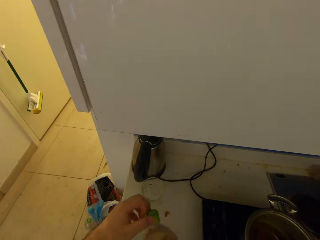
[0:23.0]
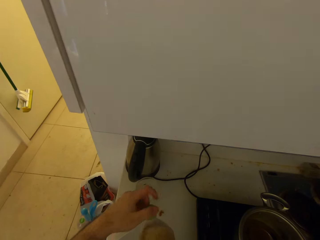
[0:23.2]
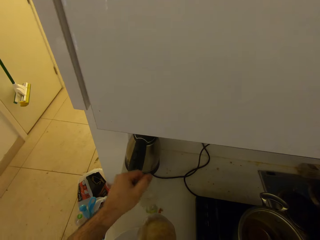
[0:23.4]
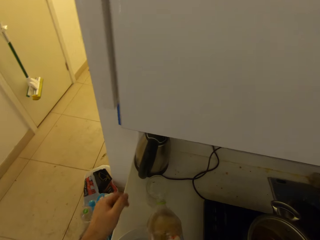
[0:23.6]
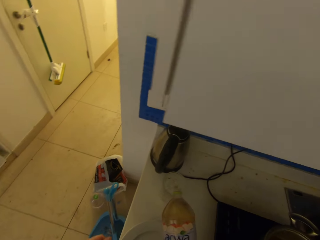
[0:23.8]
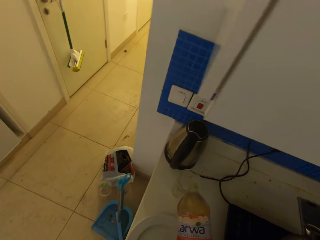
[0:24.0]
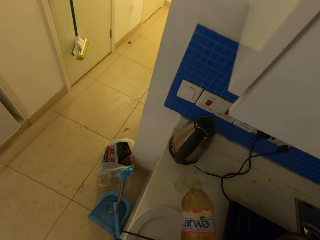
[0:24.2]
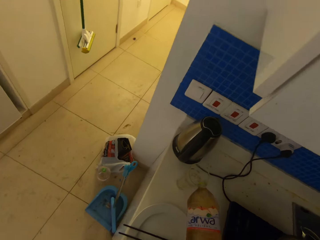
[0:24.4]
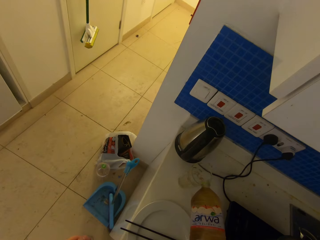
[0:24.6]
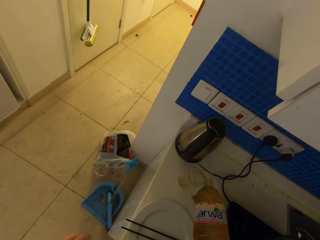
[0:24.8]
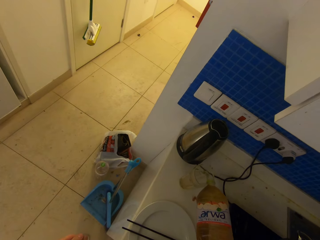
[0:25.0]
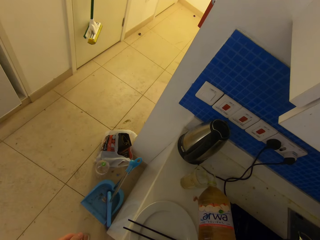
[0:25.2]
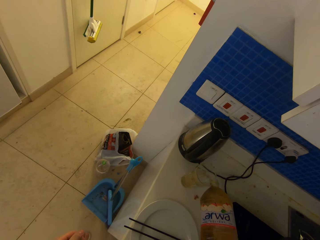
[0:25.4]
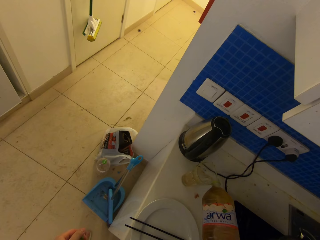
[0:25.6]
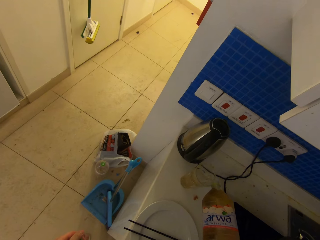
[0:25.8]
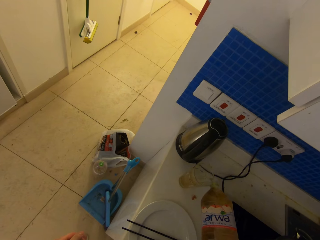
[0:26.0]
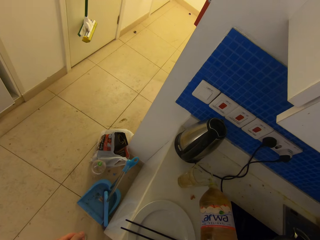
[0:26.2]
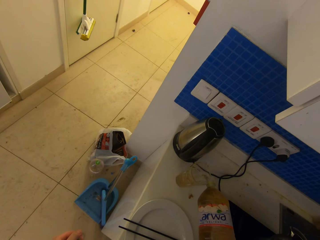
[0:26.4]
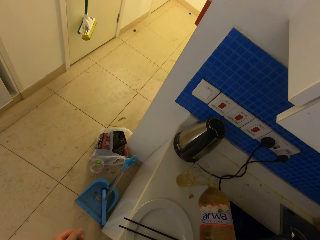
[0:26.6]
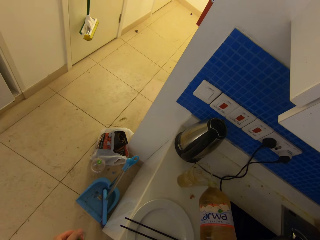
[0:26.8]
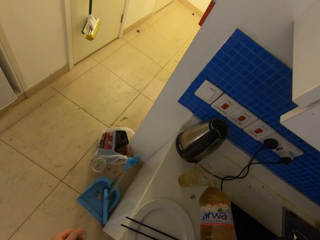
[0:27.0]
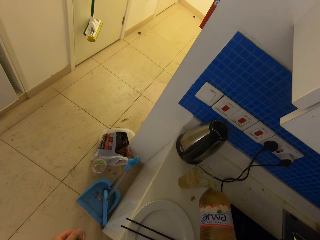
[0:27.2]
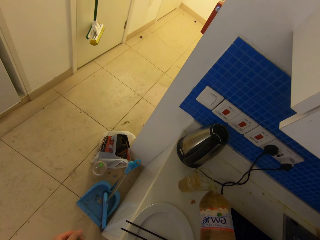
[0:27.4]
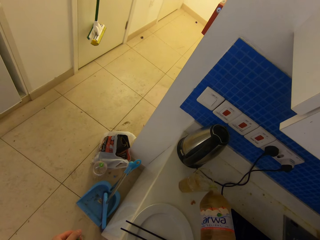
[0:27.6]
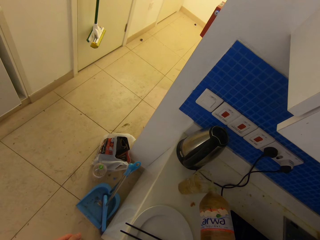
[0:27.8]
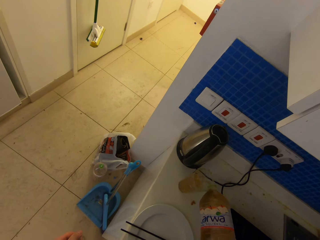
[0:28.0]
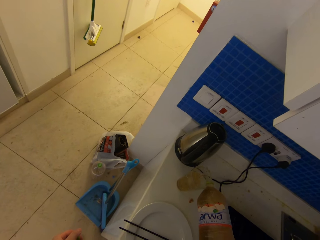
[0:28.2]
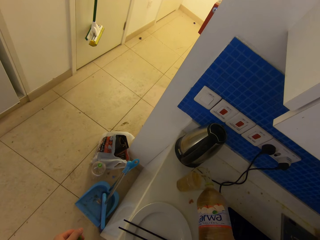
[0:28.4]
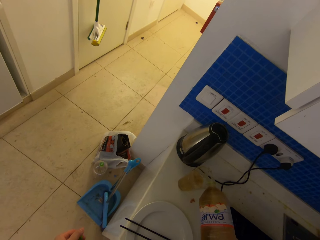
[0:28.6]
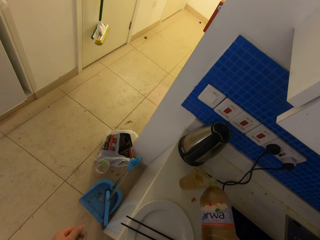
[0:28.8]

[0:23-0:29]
The camera wearer pours the juice in the glass with her right hand.

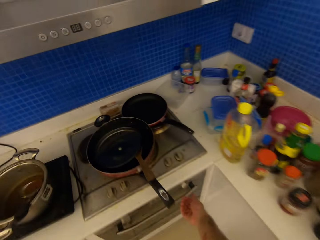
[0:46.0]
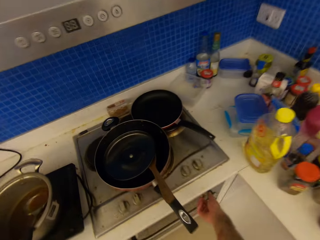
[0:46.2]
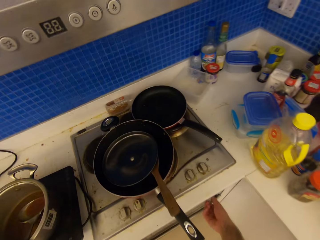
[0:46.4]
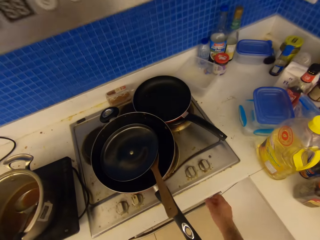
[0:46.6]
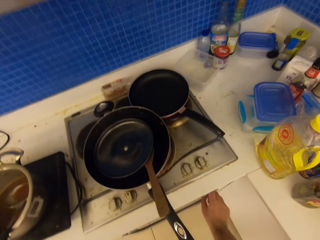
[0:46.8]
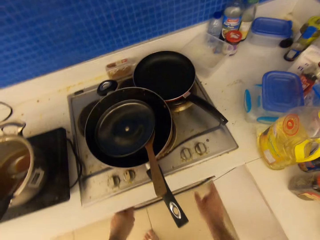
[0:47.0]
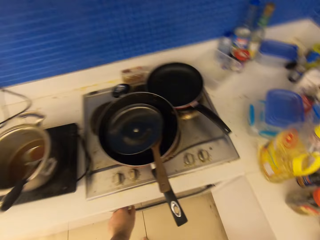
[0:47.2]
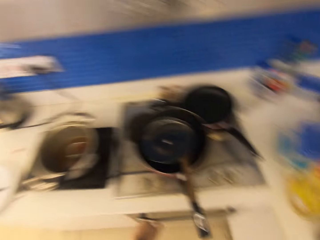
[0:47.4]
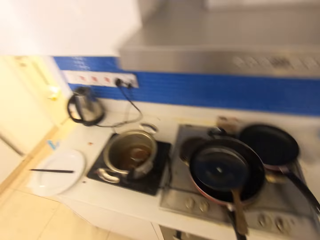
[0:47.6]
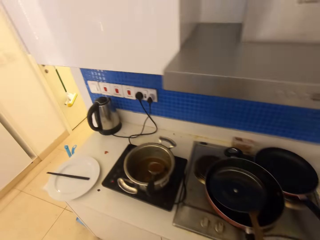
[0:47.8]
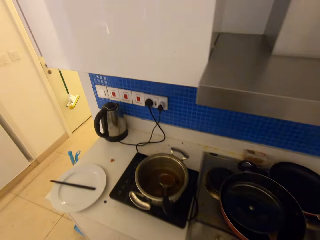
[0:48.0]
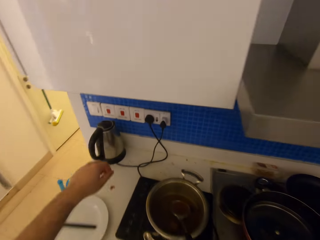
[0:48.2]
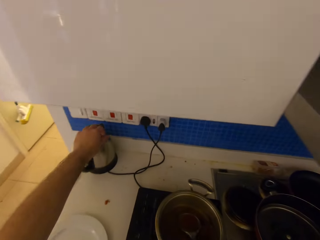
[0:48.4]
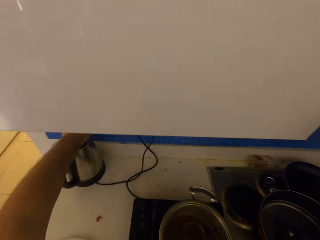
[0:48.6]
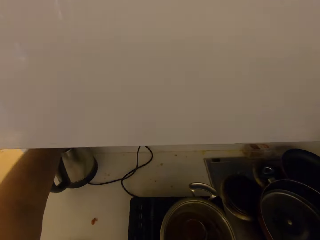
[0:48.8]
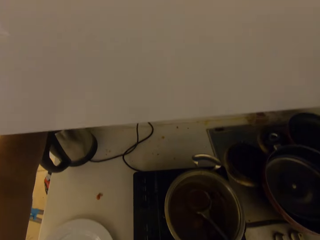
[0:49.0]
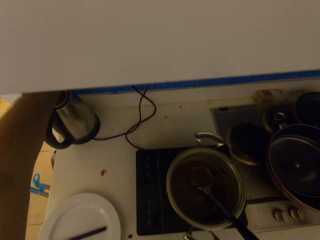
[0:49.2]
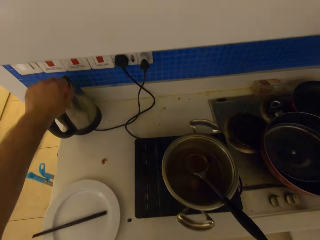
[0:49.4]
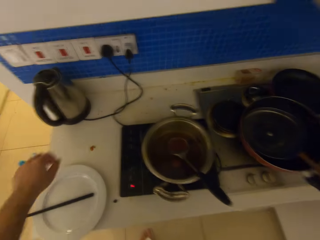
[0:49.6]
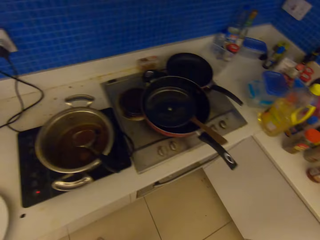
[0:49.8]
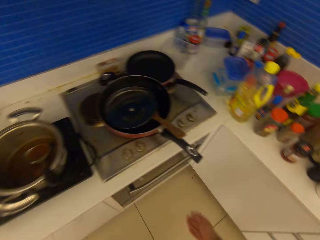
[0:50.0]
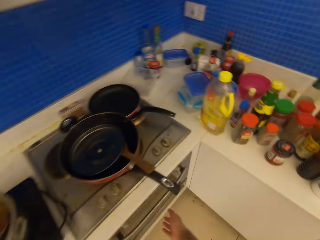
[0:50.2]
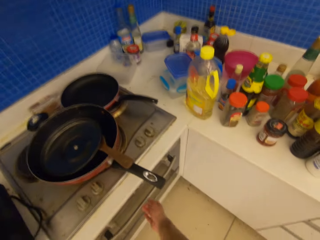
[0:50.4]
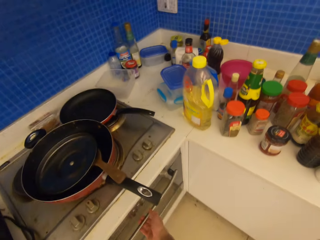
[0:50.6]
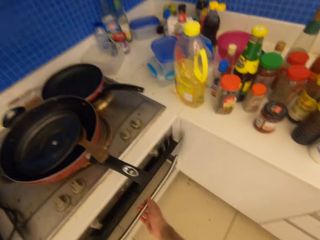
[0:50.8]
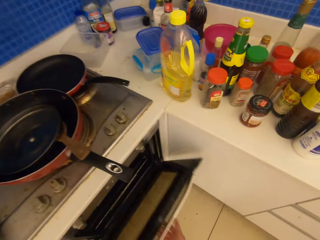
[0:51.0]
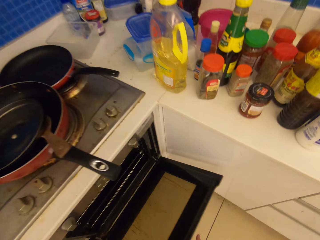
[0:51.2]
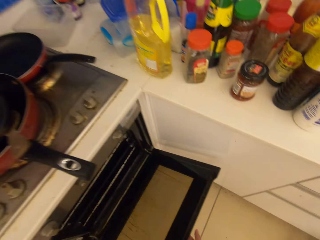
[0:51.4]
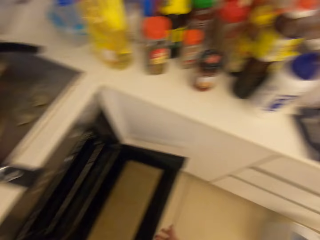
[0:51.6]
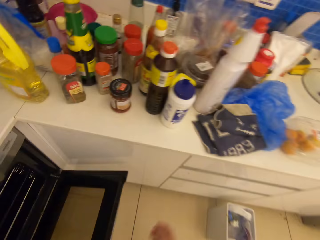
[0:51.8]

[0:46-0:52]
The camera wearer turns the cooking gas knobs. She lights the gas cooker with her right hand. She switches on a switch on the wall with her left hand. She opens an oven with her right hand.

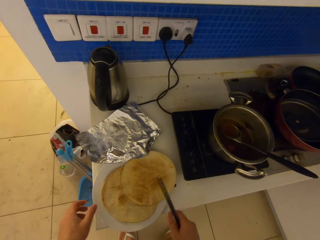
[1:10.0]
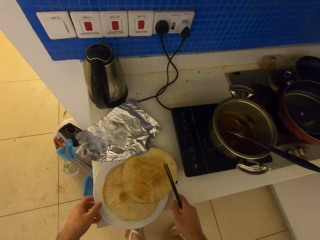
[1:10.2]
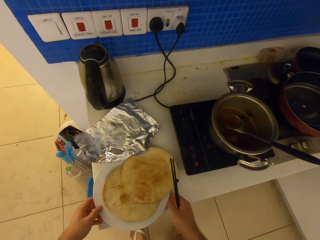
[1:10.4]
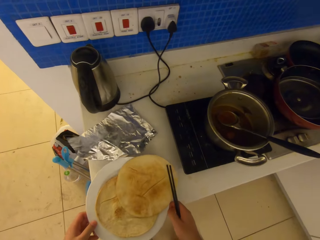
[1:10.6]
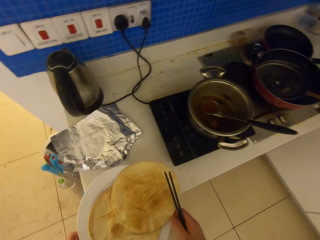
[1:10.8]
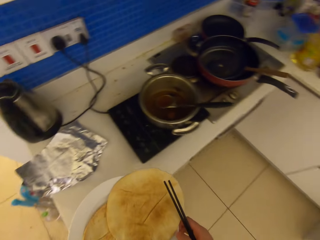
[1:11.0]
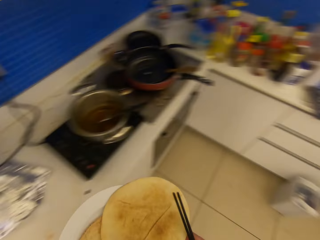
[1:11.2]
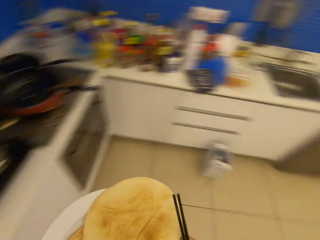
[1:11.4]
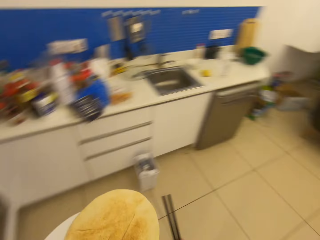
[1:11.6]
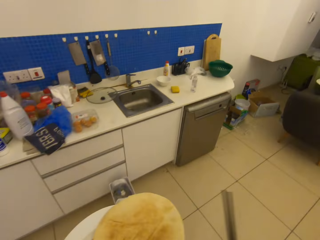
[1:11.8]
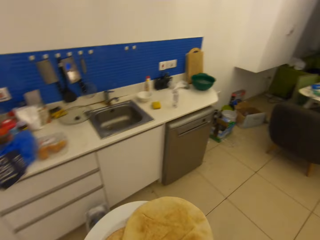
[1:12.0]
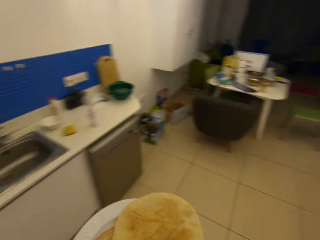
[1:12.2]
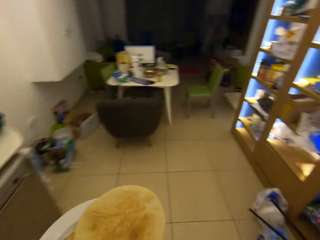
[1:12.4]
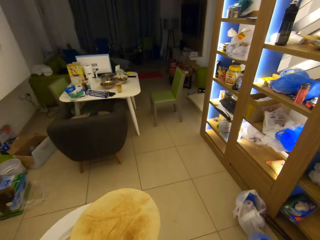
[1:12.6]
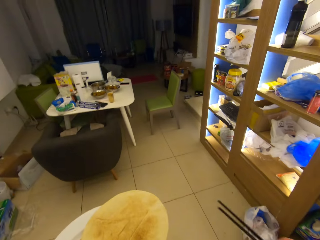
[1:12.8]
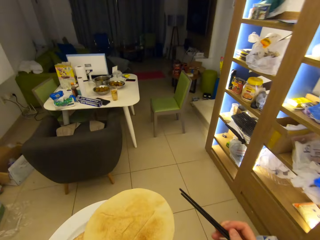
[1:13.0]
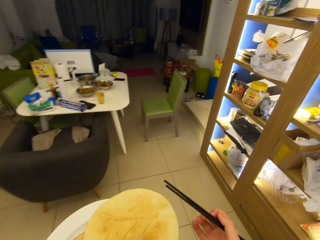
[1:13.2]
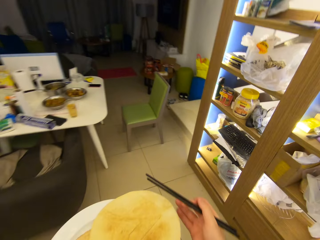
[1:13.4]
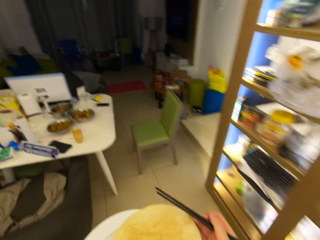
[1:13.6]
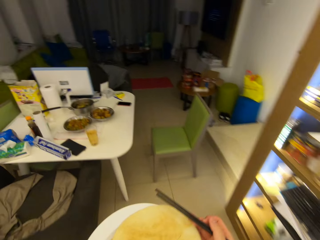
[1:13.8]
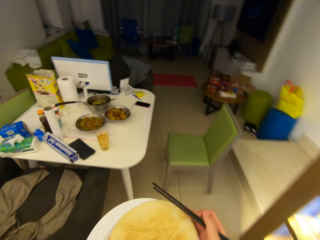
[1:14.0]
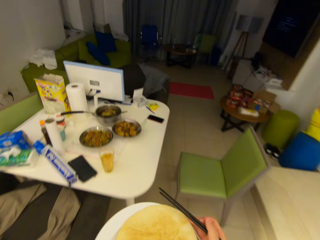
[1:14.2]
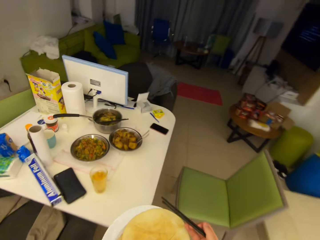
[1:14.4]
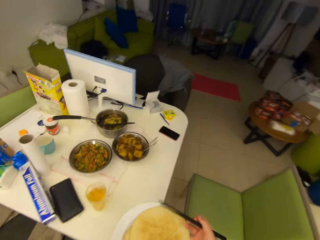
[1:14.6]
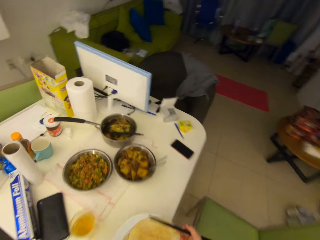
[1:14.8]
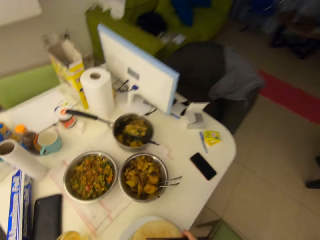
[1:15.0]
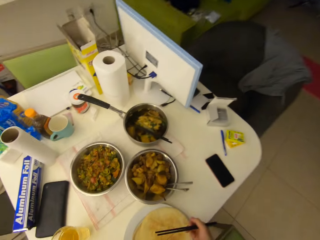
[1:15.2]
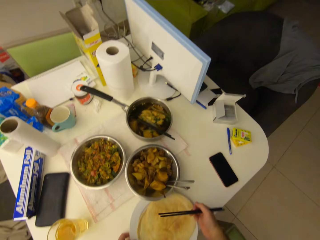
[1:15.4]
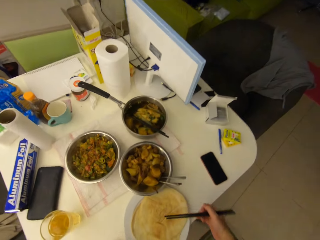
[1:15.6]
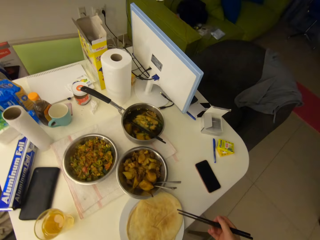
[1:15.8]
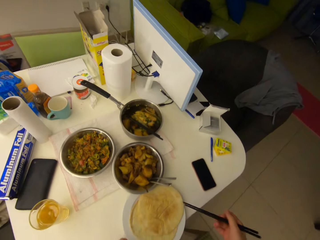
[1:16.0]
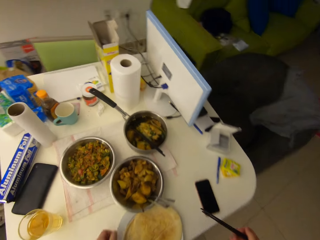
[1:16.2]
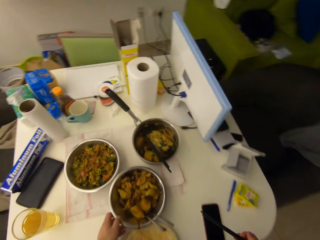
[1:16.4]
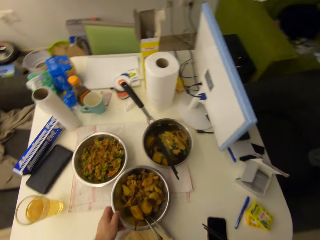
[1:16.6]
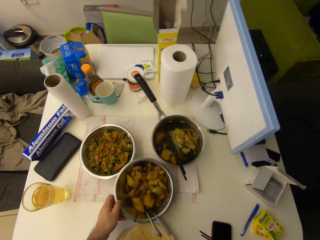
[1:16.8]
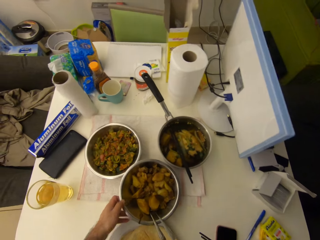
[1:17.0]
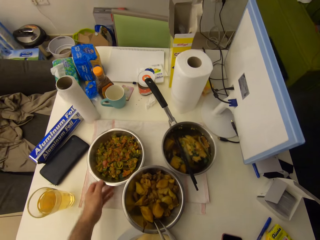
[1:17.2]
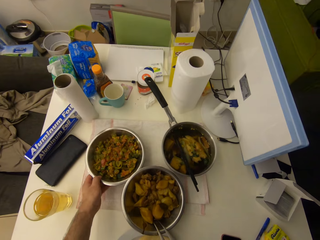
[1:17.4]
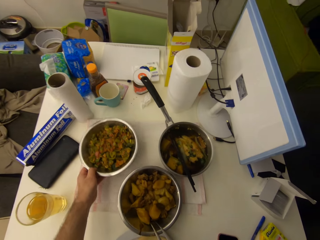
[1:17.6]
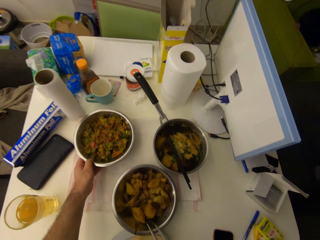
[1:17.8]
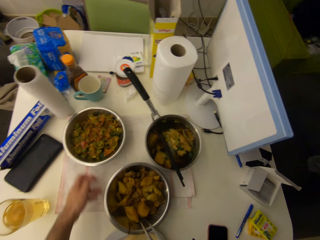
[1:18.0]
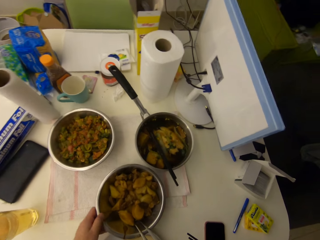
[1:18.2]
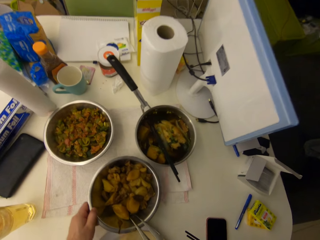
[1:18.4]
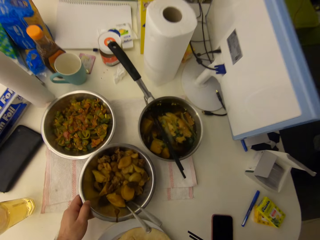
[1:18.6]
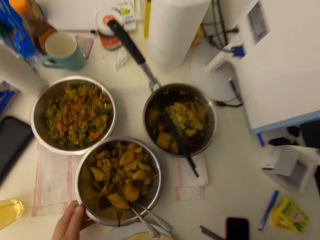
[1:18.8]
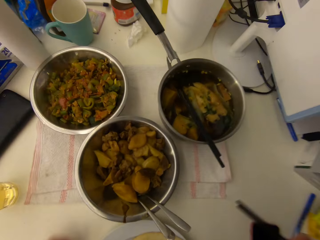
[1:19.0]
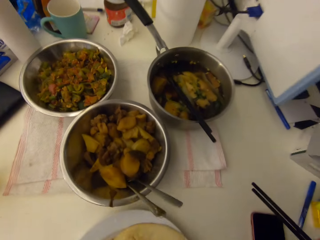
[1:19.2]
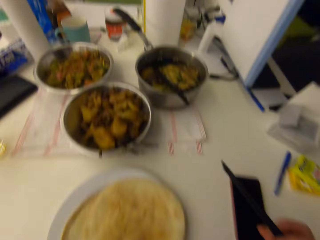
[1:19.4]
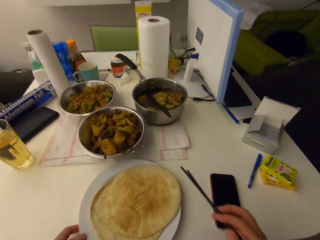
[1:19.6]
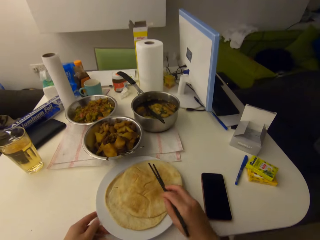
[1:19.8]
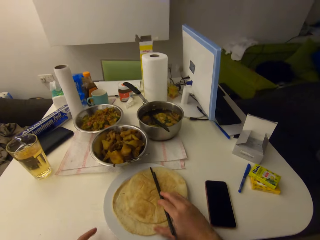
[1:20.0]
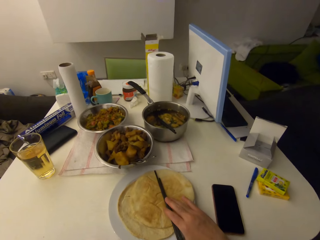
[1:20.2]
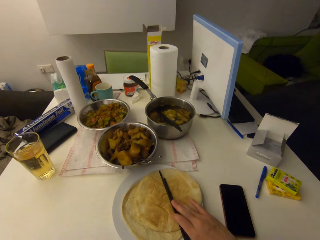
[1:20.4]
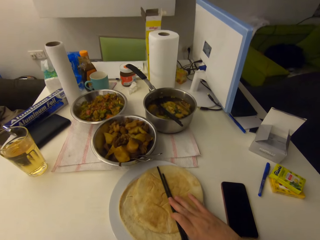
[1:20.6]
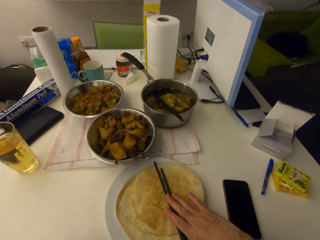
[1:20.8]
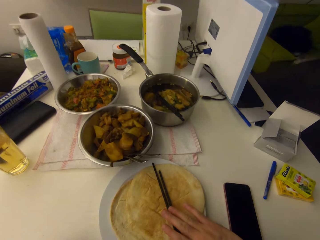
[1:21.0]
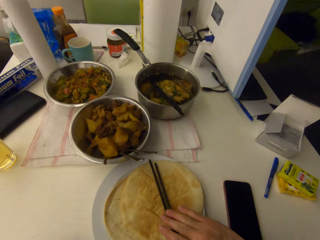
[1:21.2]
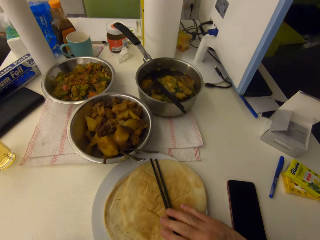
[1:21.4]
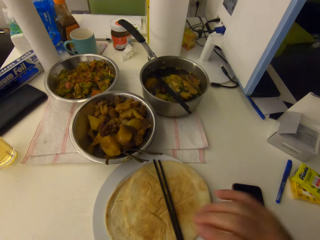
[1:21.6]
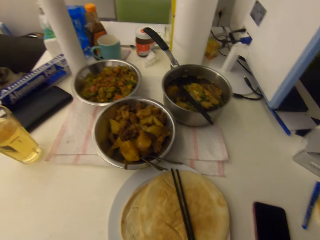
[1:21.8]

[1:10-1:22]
The camera wearer holds the chopsticks in their right hand. They pick the plate from the kitchen slab with both hands. They walk towards the dining table with the plate in their left hand. They drop the plate on the table with both hands. They push the stainless steel bowls of food. They place the chopsticks on top of the roti.
